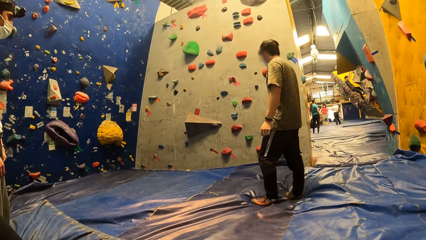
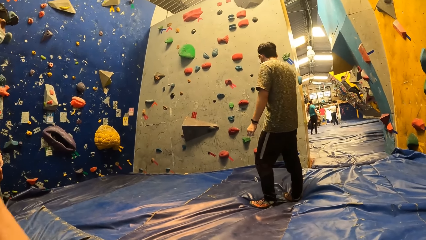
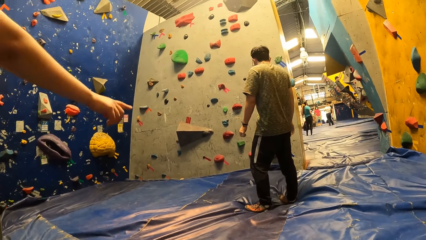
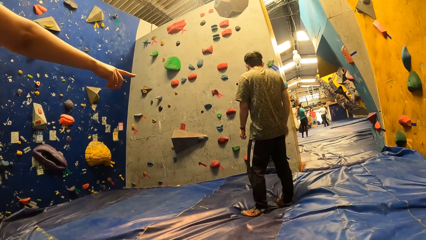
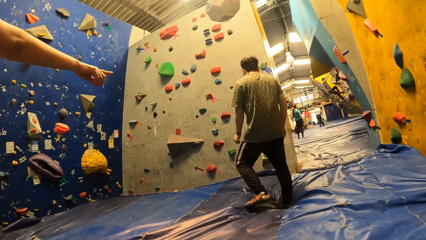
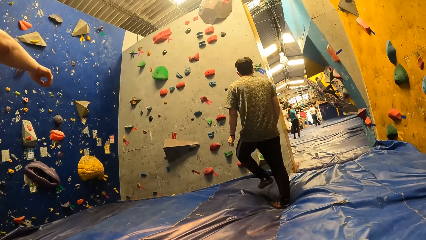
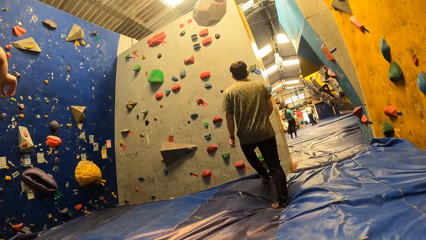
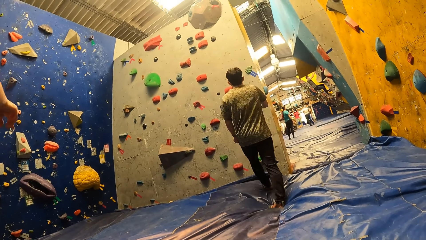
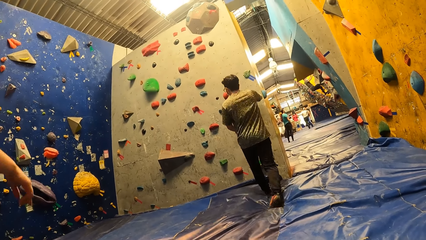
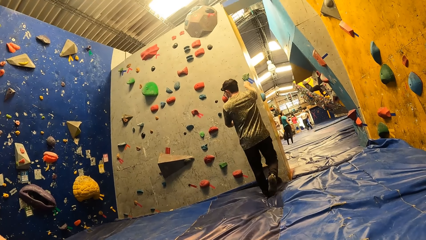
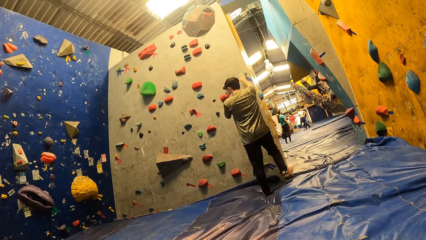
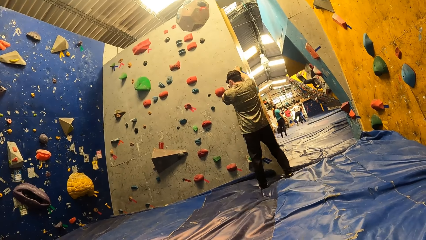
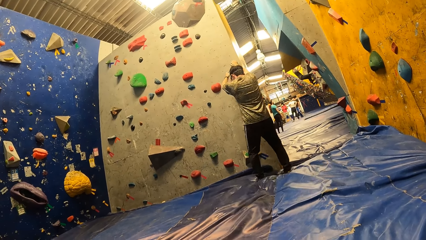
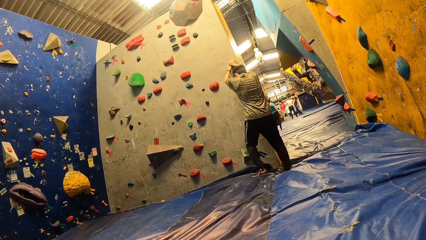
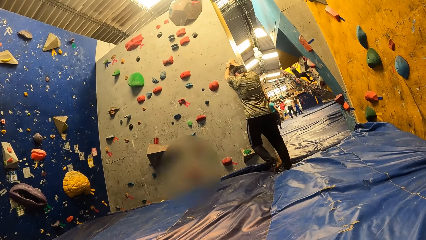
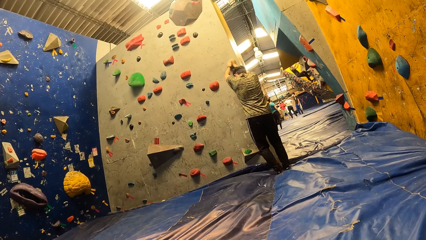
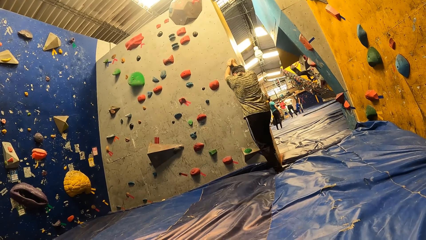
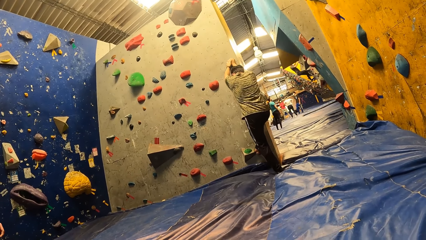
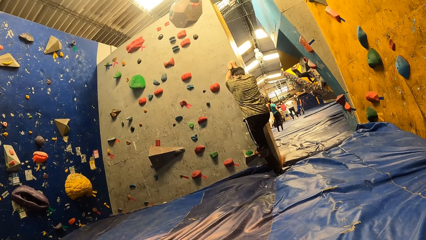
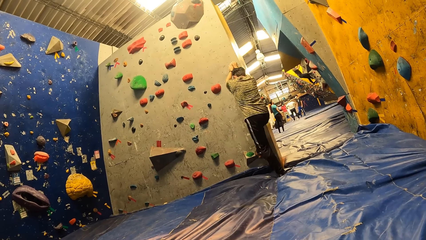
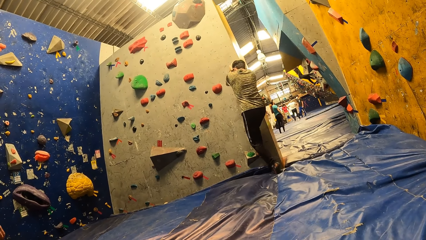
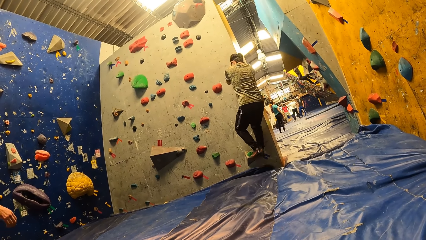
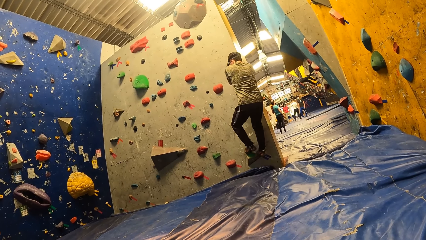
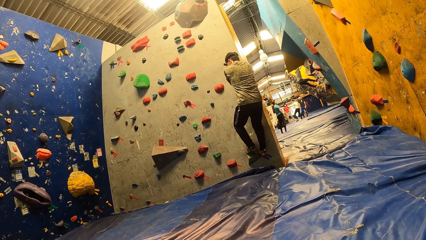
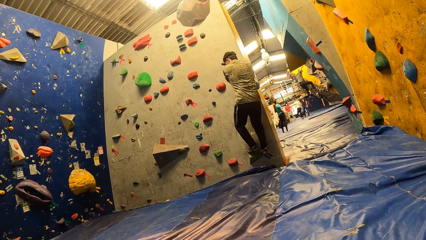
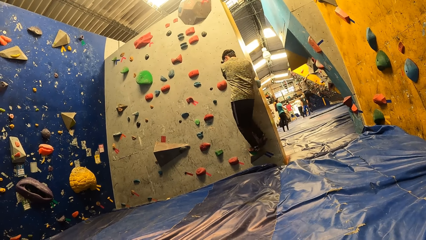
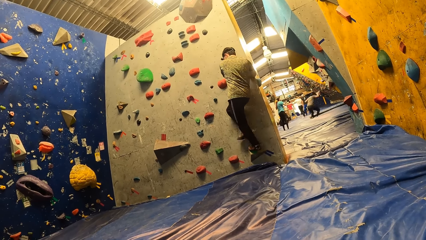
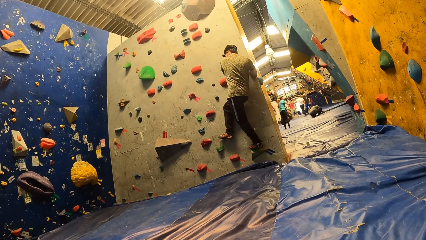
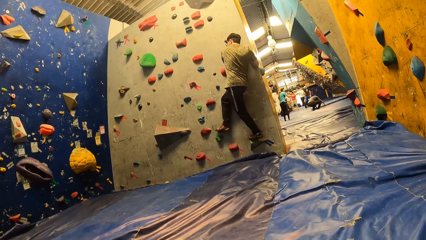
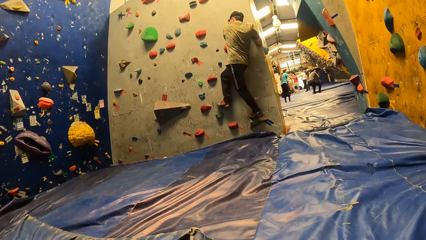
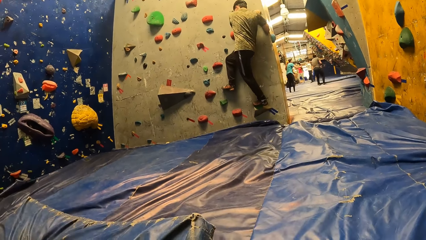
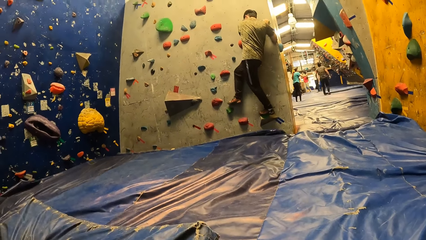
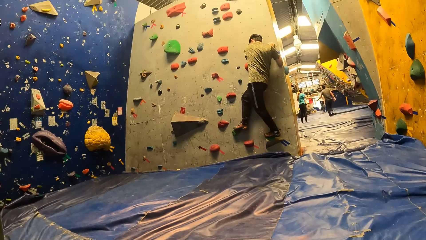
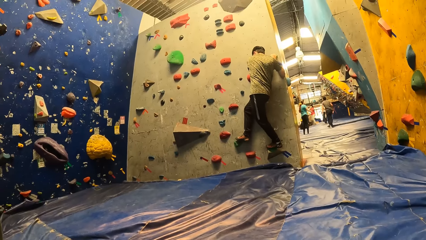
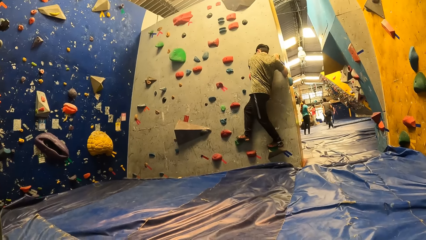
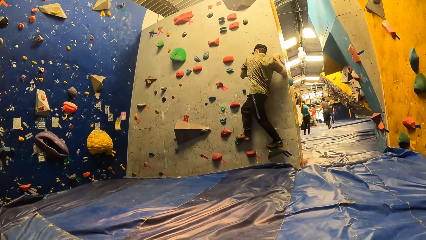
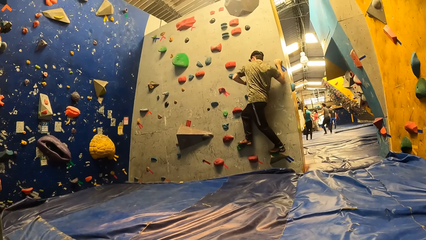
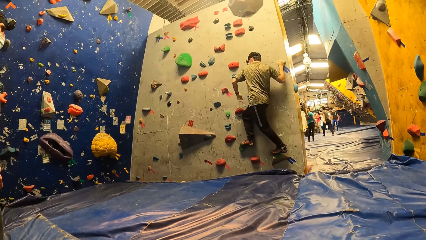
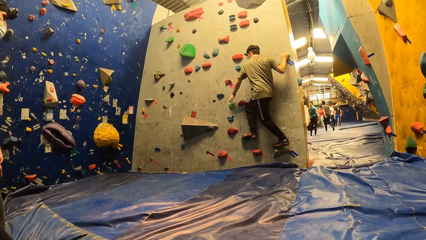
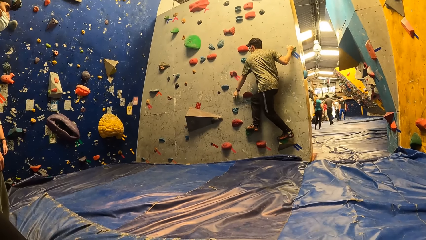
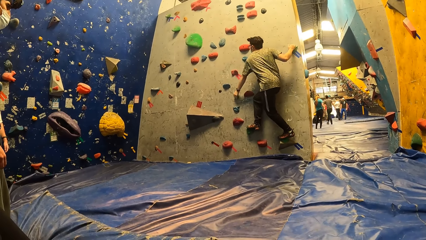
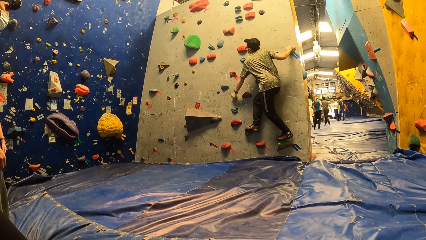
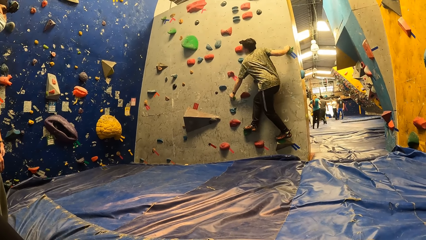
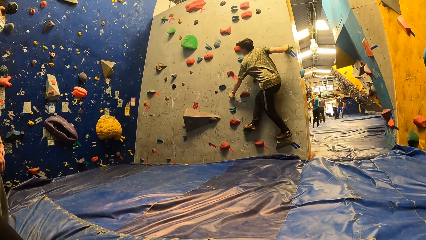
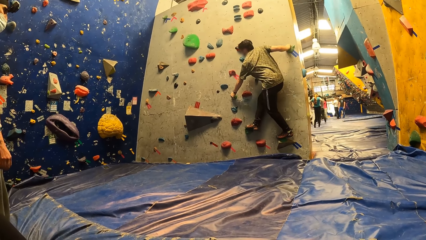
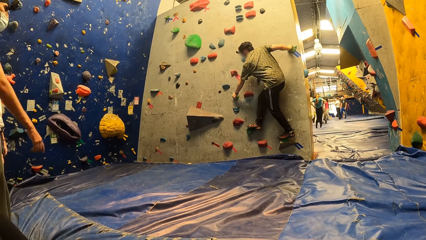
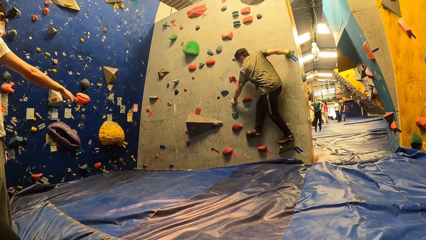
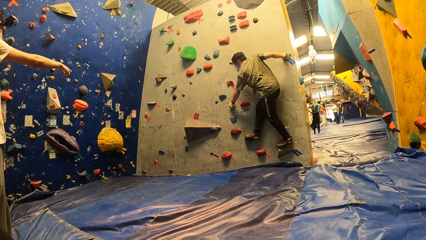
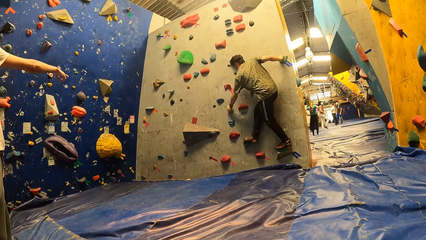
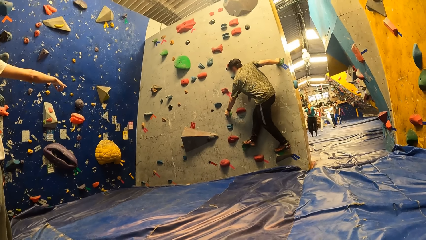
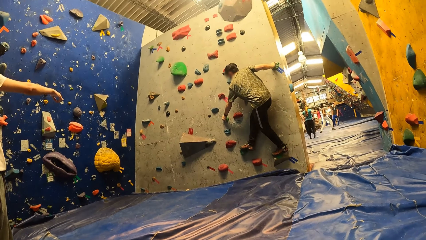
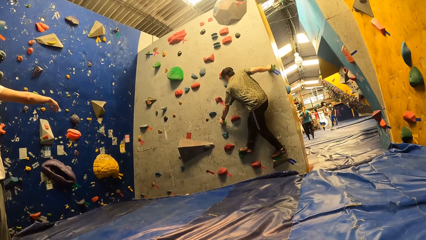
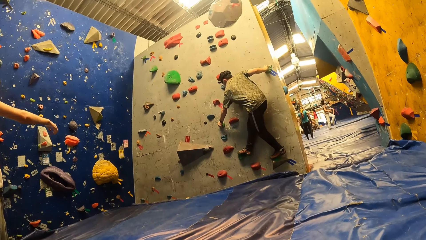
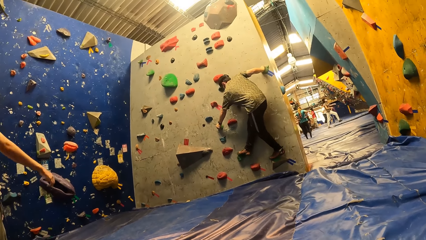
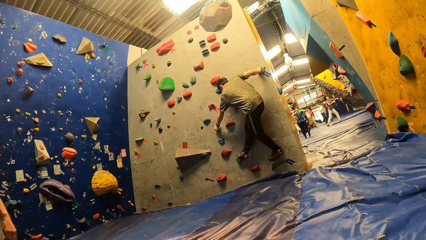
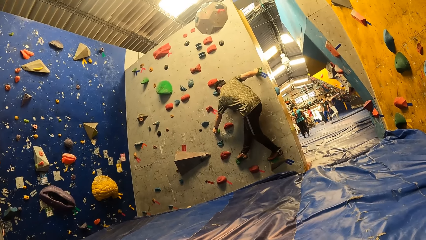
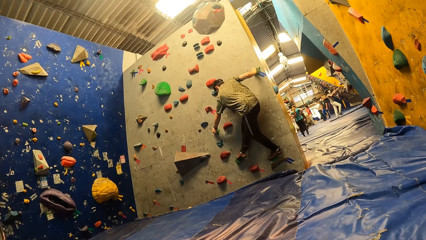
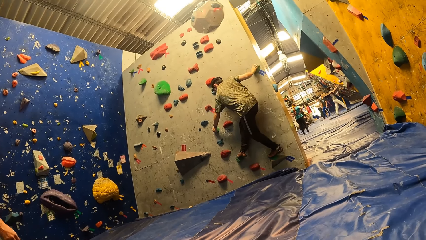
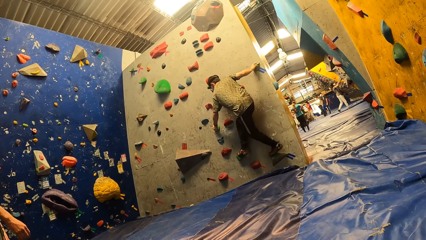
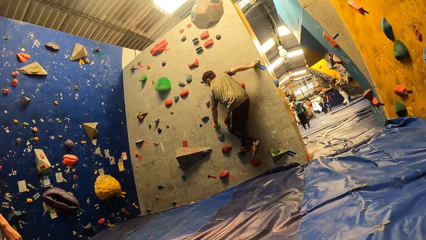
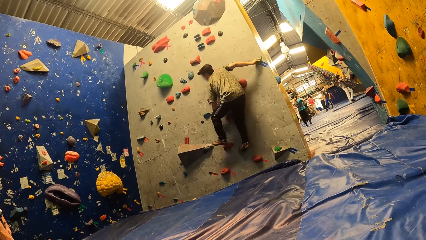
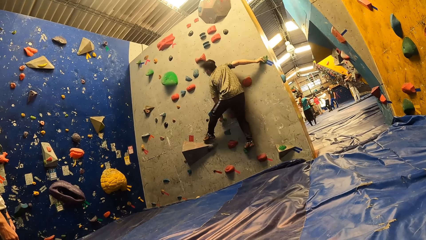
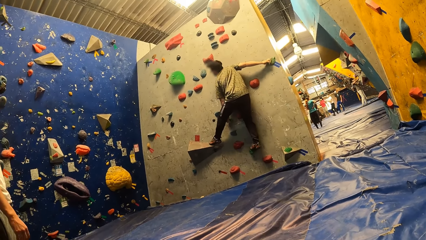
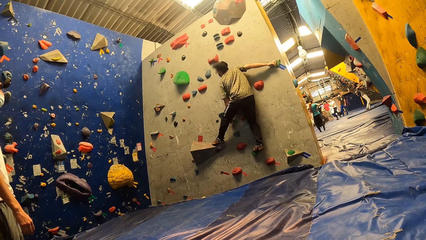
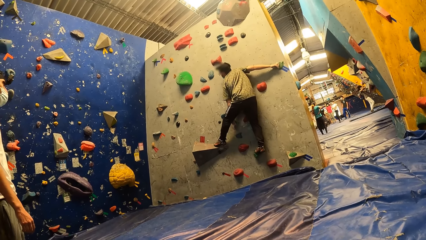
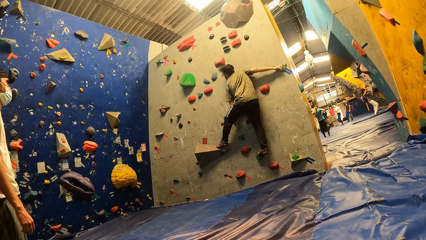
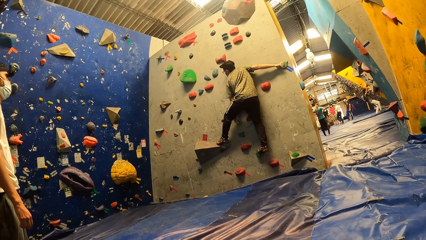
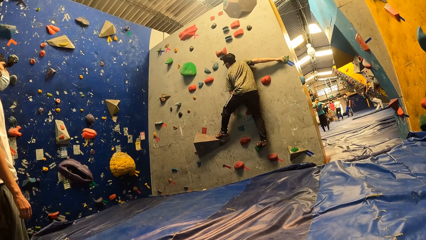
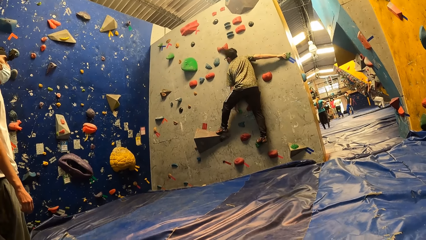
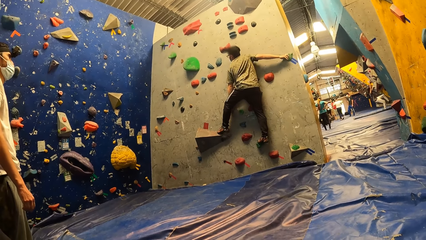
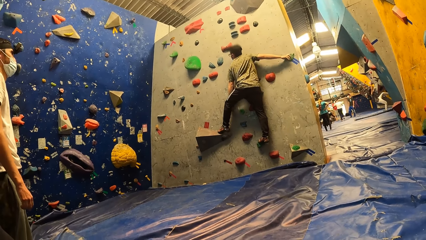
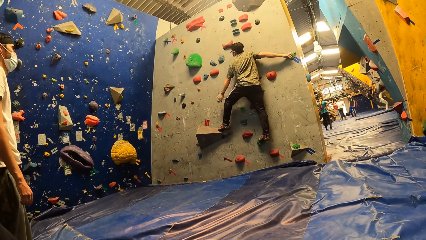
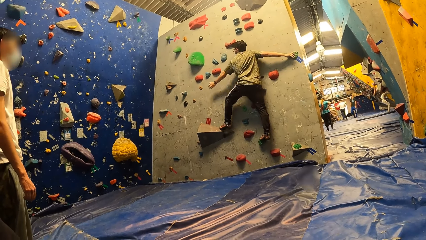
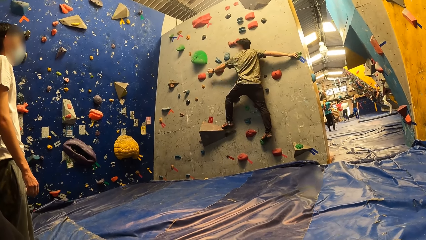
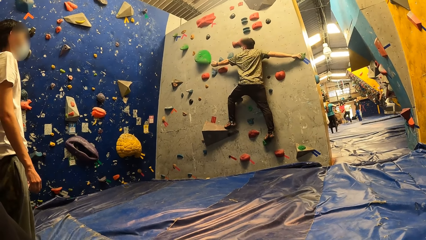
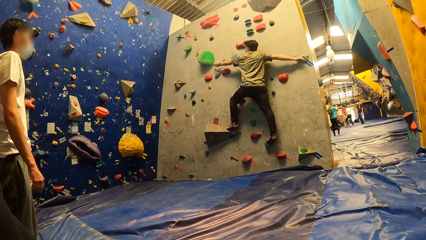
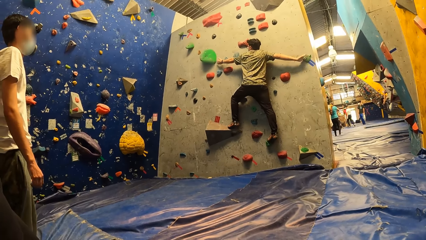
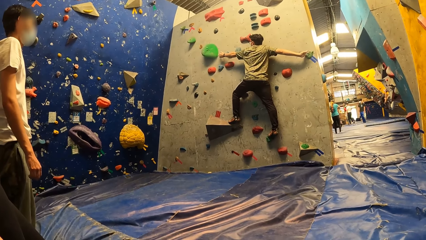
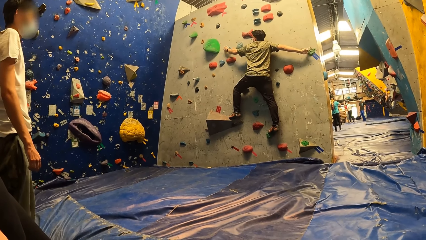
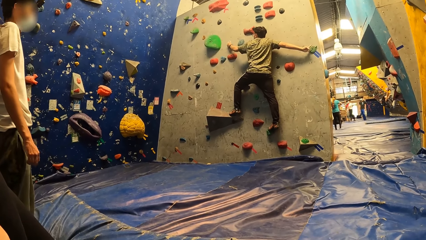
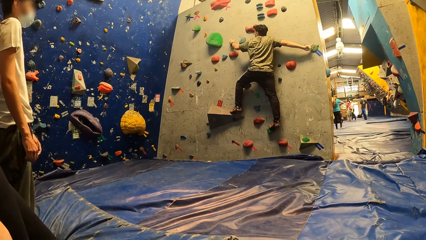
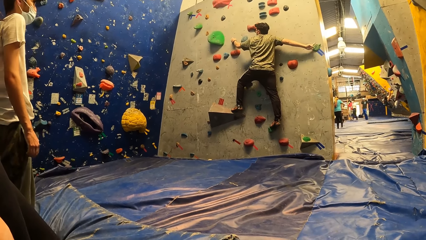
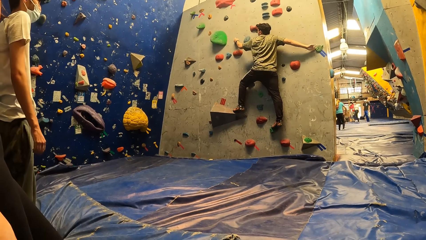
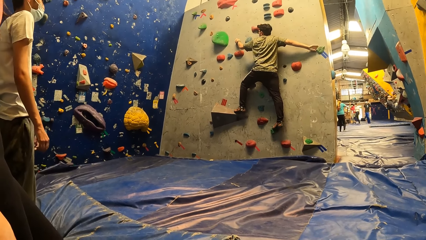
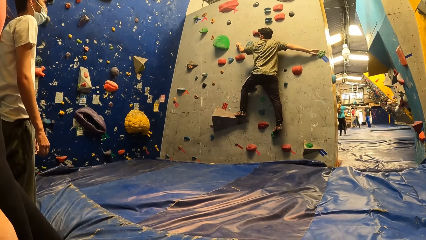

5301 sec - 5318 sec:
A woman points her right hand forward. A man walks to the wall. The man climbs the wall and grabs a foothold with both hands. The man climbs the wall. The camera wearer looks around. Another man points his right hand forward. The first man climbs the wall.
